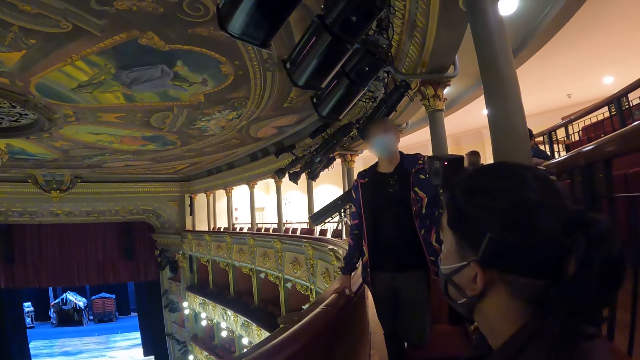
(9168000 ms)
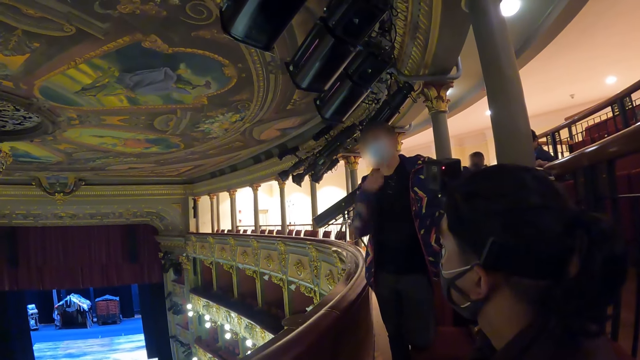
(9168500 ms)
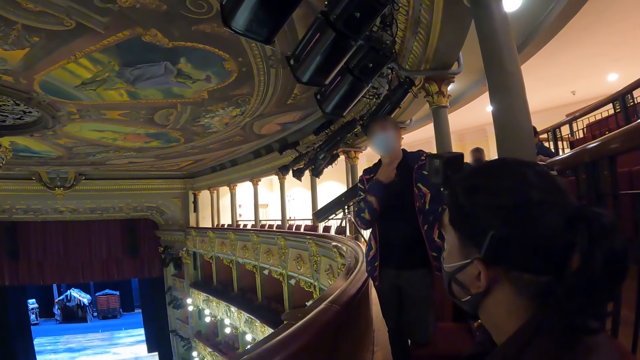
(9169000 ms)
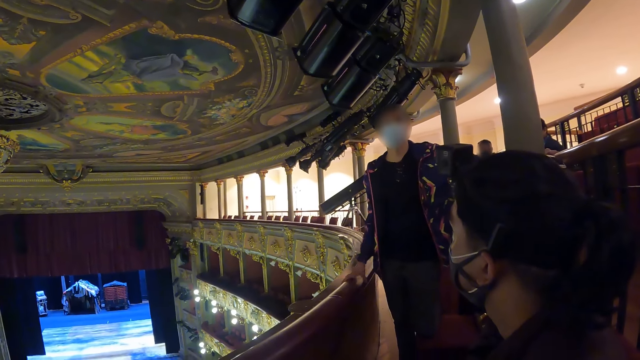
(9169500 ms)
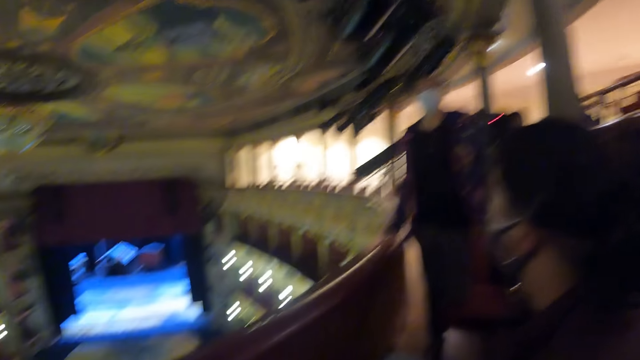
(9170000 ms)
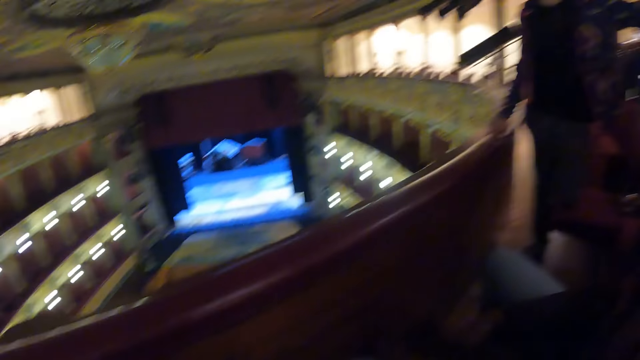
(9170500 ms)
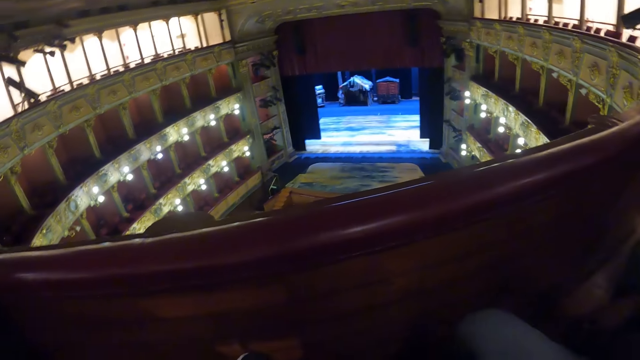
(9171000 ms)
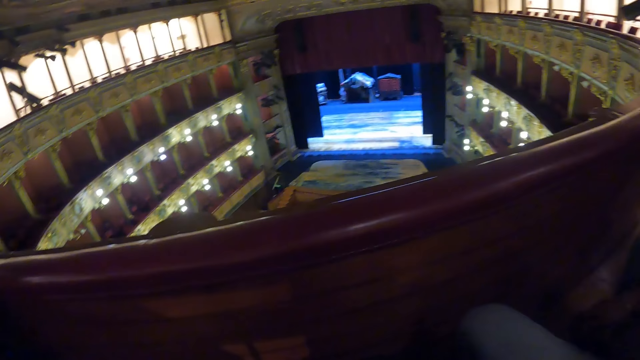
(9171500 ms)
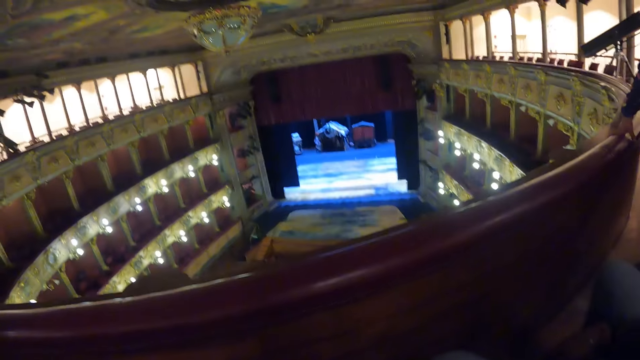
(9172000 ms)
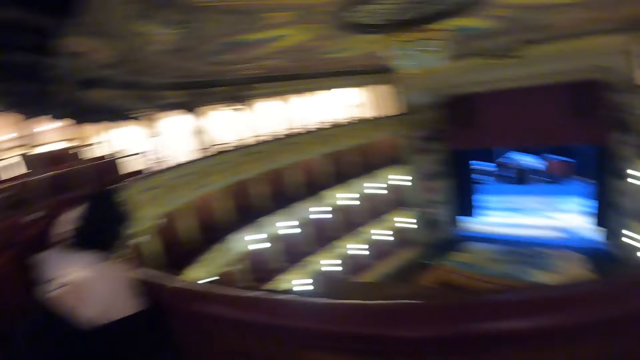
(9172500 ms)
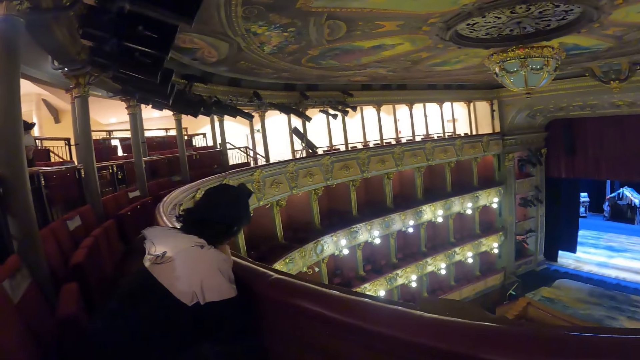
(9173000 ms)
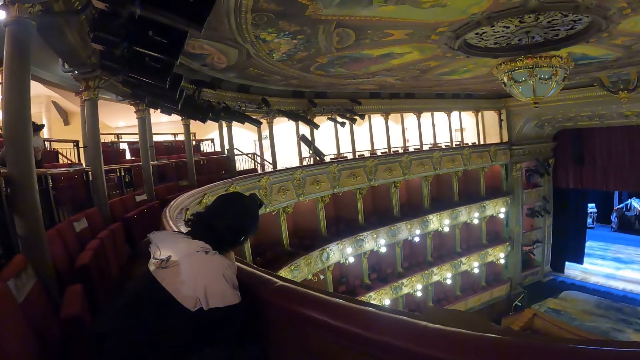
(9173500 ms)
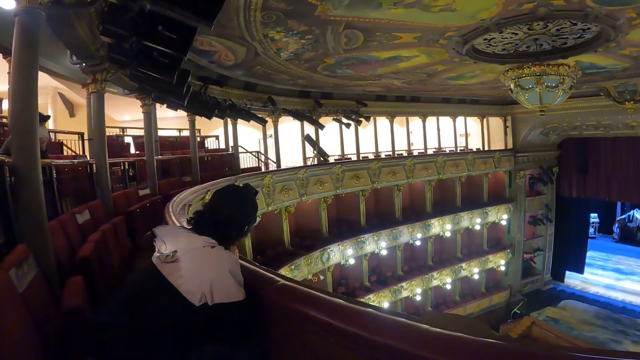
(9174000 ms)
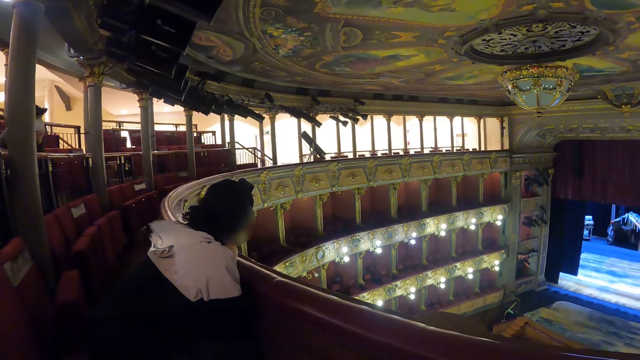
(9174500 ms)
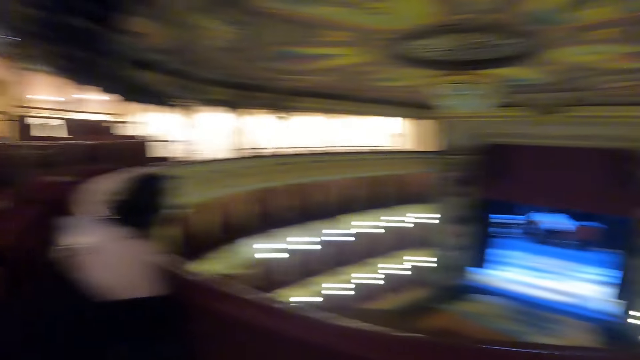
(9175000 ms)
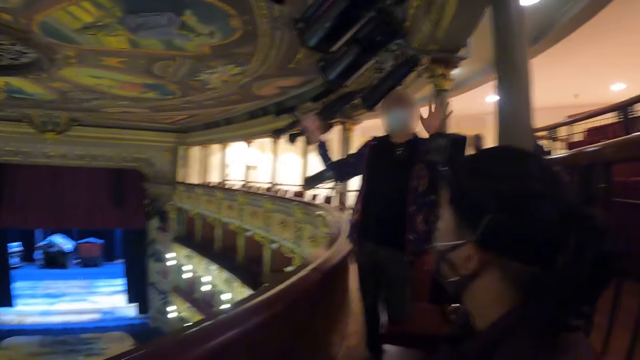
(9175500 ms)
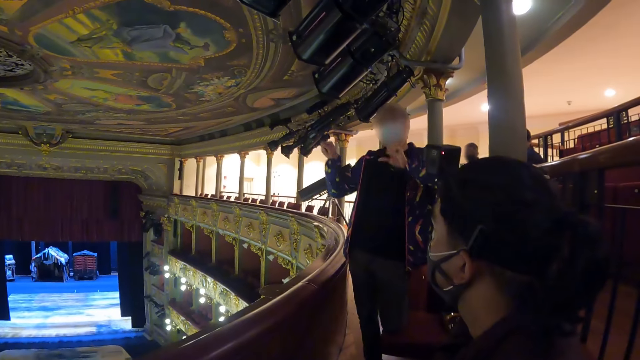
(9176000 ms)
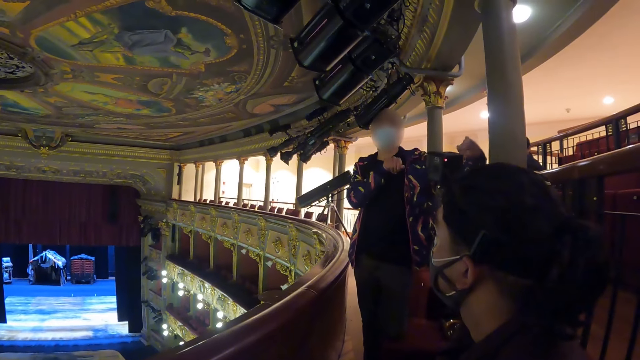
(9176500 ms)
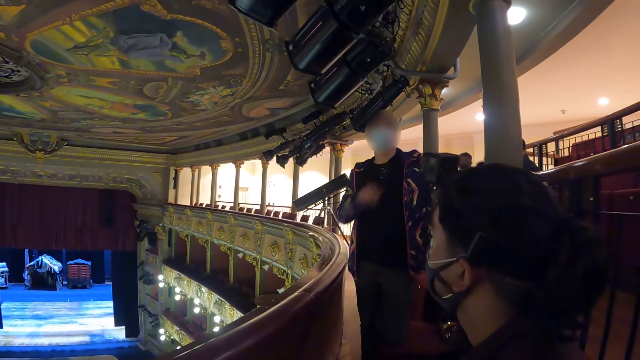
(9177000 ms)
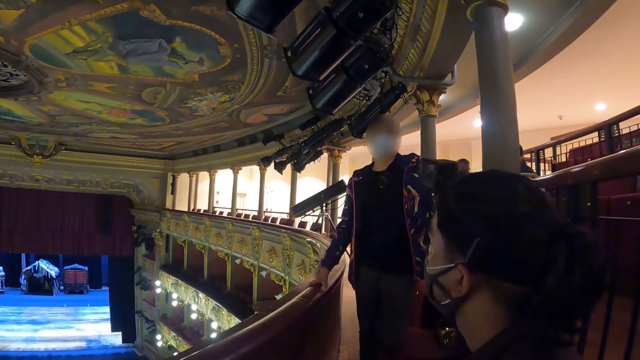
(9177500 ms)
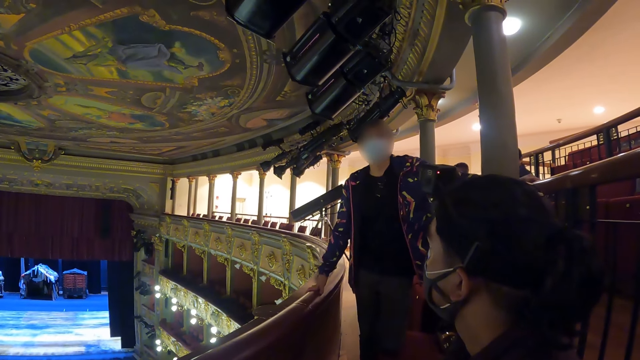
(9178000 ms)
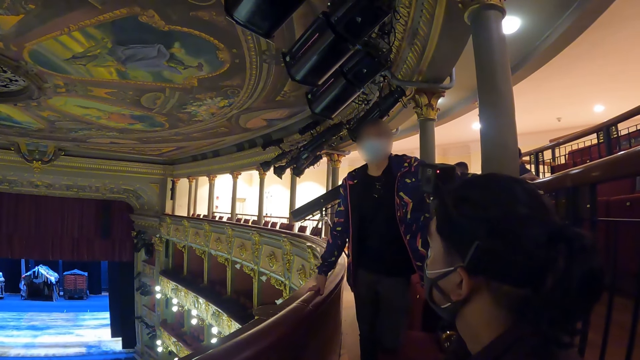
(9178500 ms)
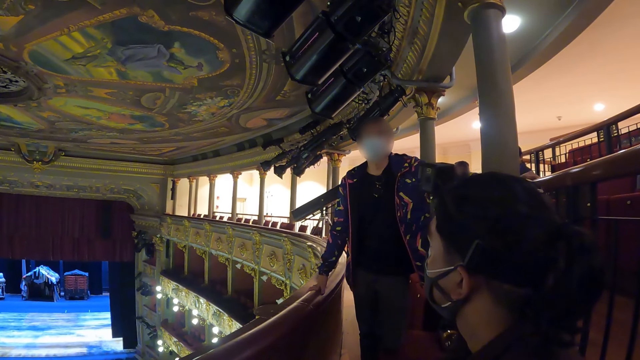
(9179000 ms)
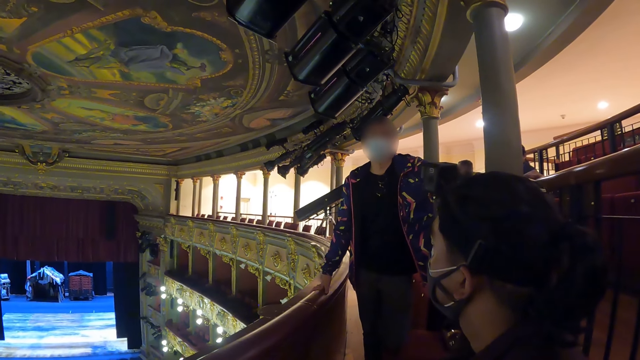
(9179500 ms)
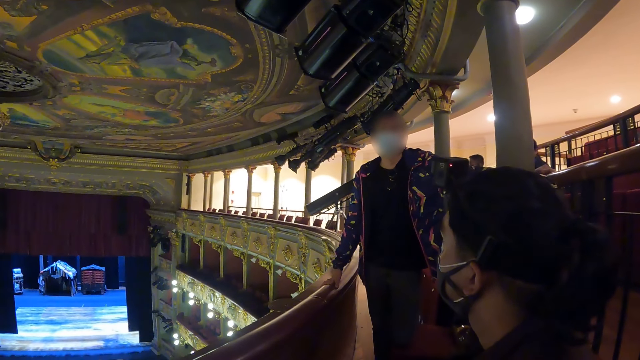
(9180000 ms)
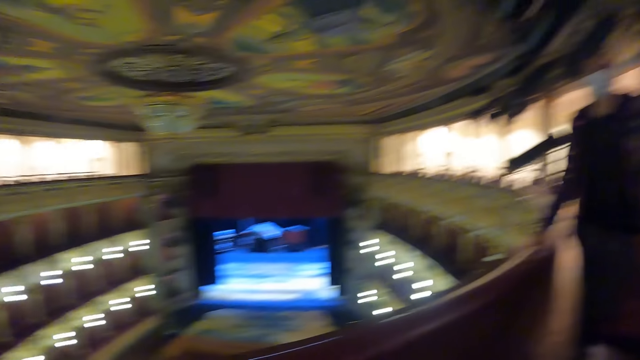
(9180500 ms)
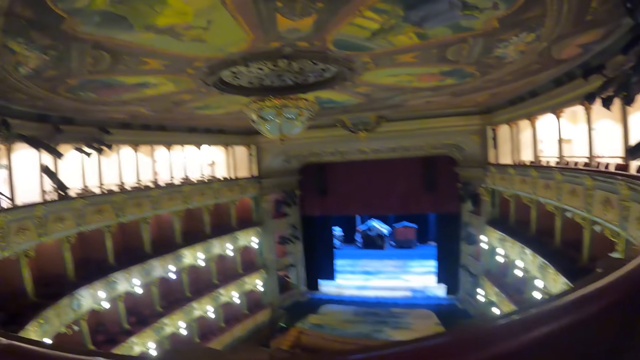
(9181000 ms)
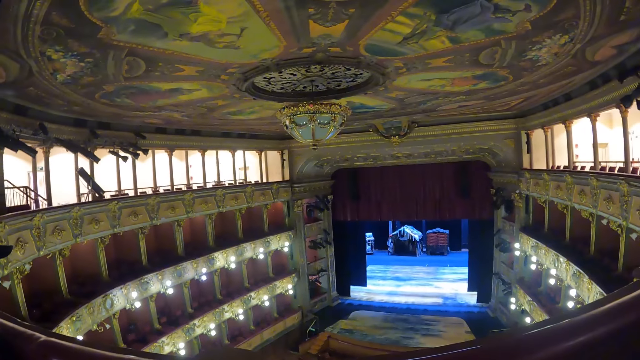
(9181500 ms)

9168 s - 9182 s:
The camera wearer looks around. They move their hands.

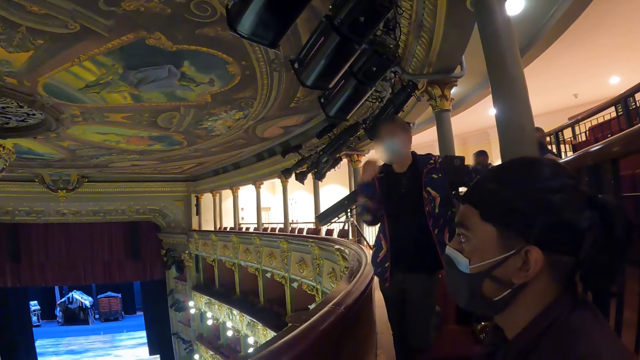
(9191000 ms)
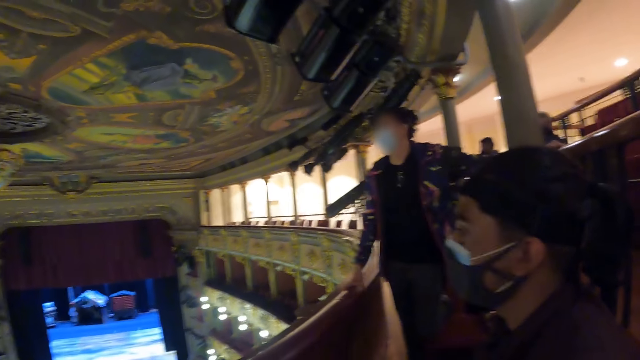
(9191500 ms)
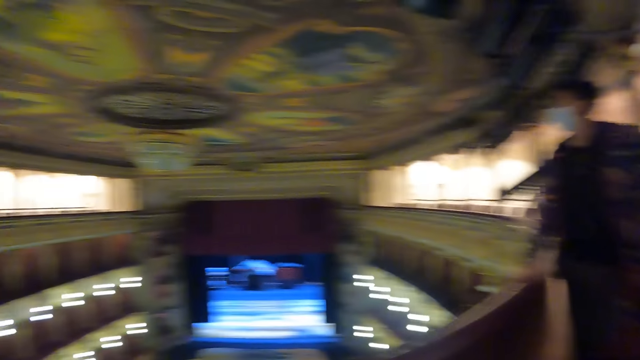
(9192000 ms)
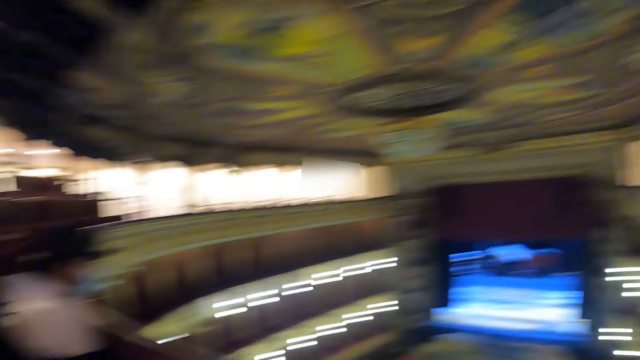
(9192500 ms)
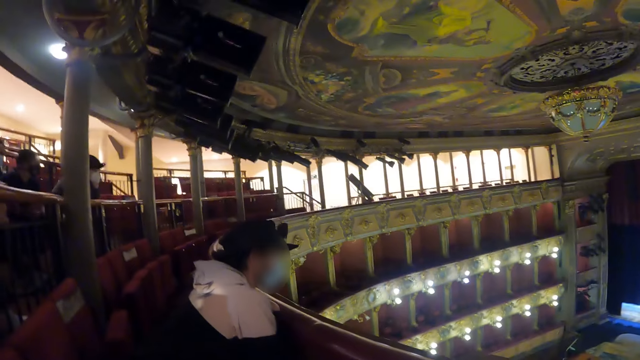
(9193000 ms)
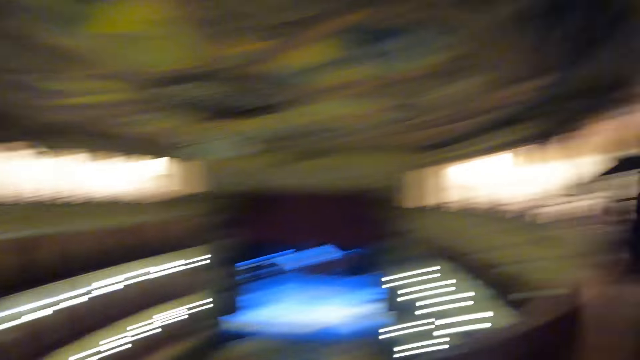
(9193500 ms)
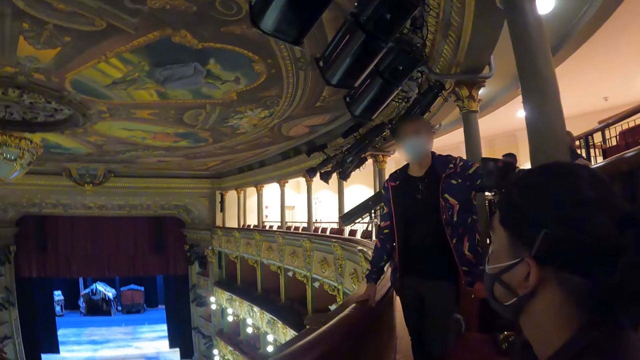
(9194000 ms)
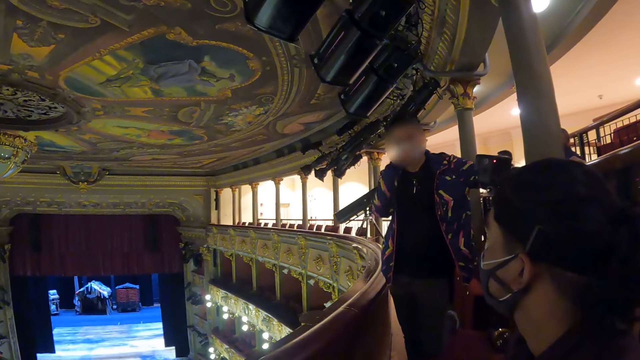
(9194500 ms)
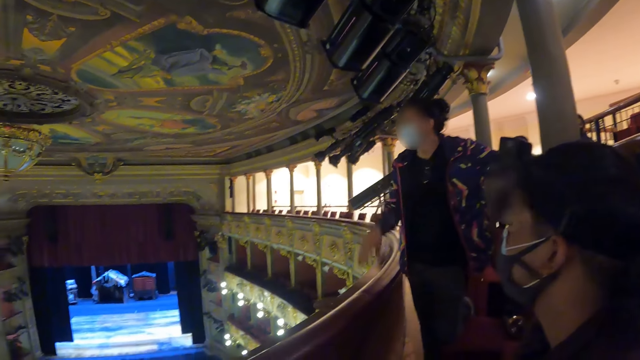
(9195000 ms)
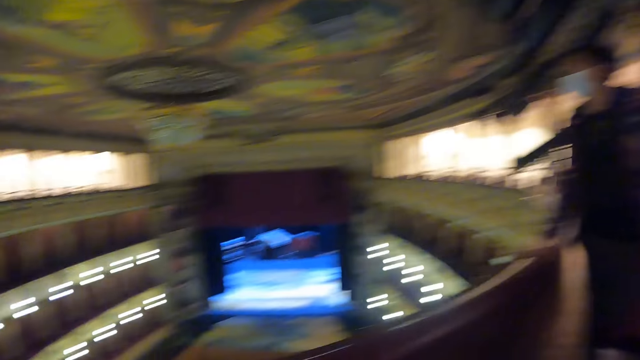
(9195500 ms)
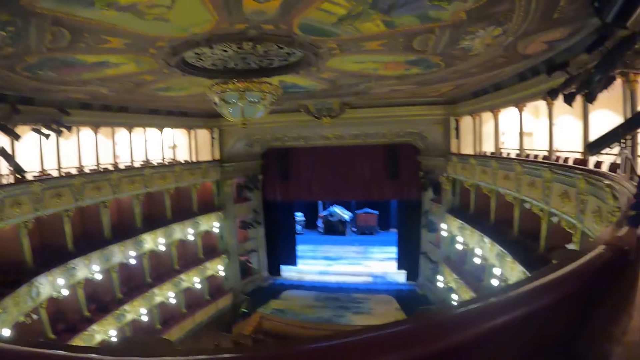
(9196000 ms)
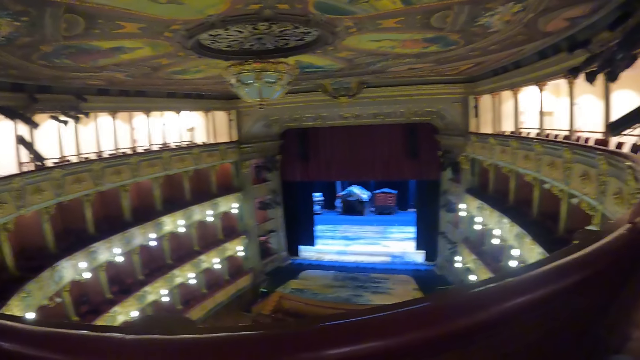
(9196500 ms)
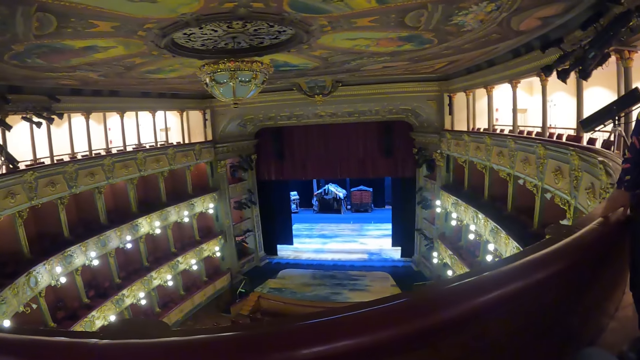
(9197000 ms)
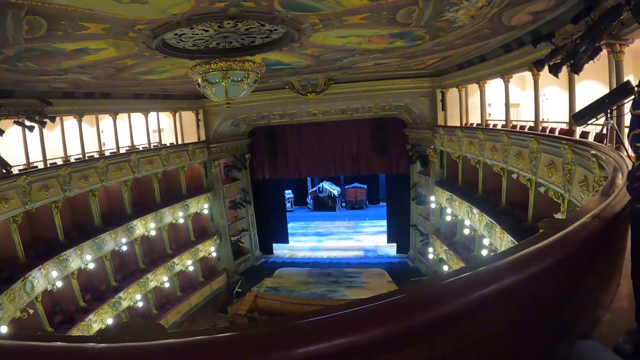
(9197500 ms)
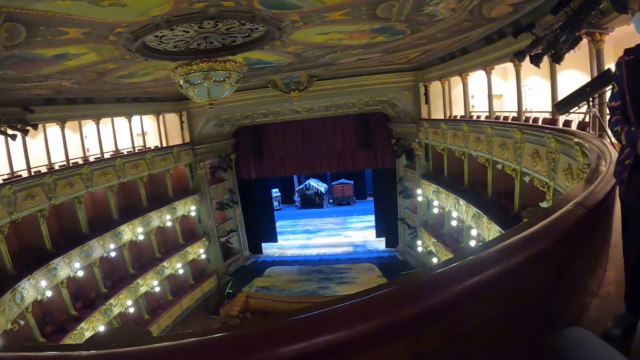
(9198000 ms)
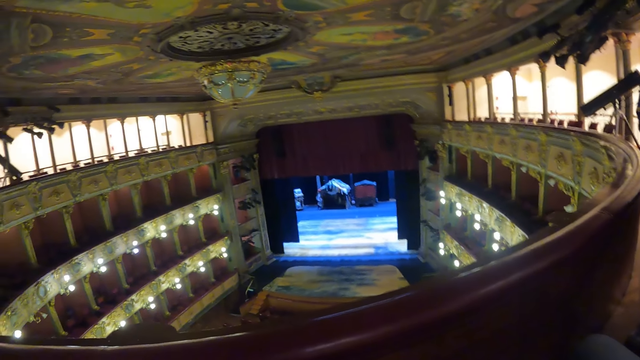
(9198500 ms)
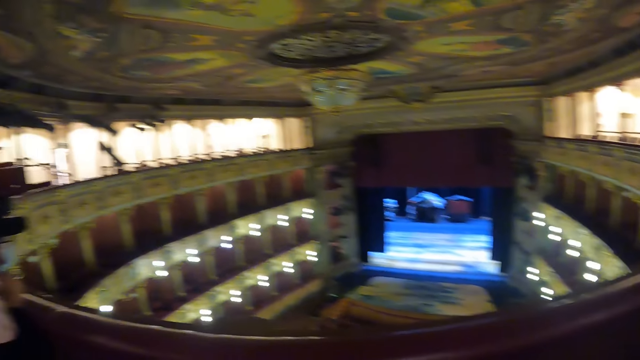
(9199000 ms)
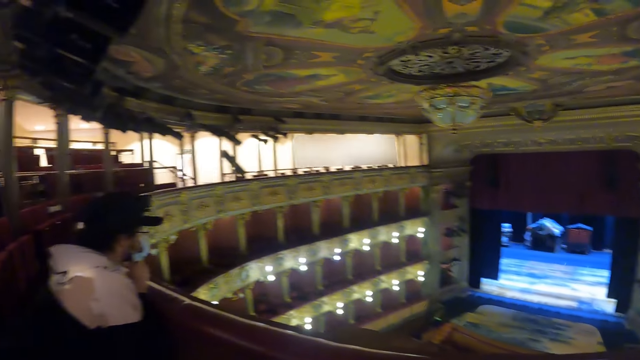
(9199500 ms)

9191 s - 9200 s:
The camera wearer looks around. A man holds the balcony. The camera wearer looks around the theater.
